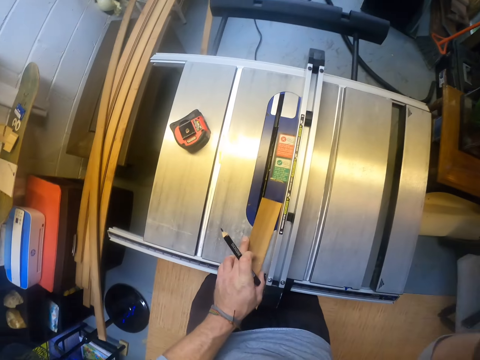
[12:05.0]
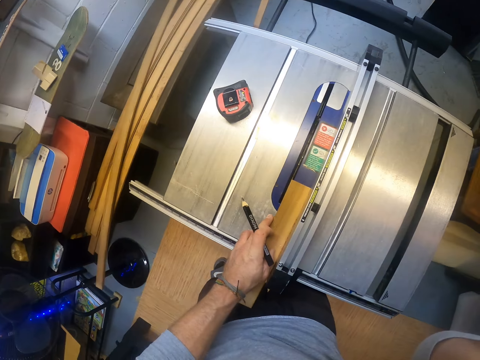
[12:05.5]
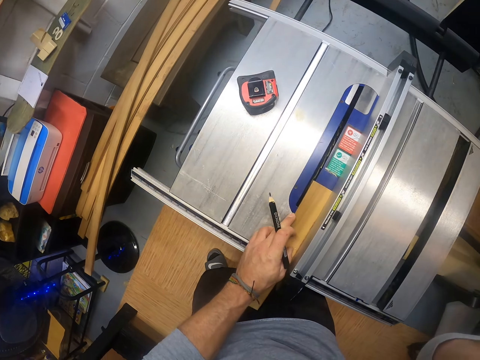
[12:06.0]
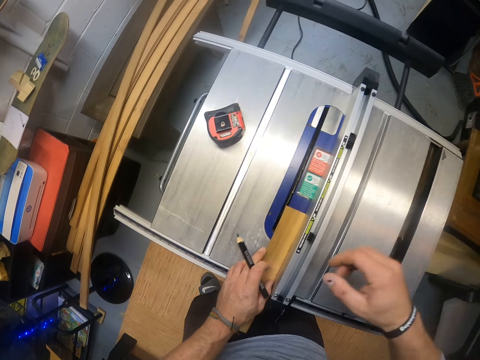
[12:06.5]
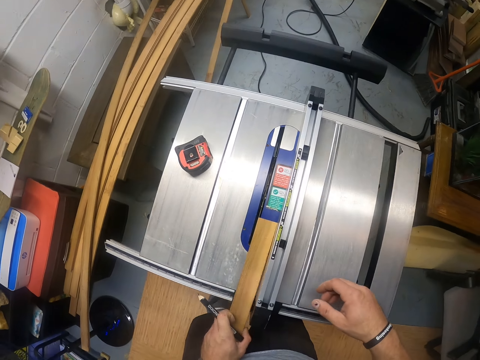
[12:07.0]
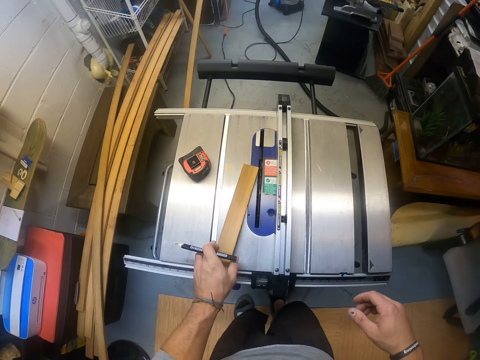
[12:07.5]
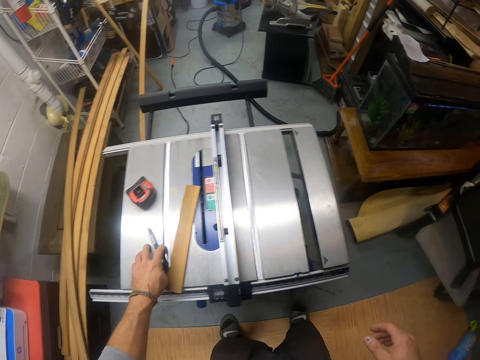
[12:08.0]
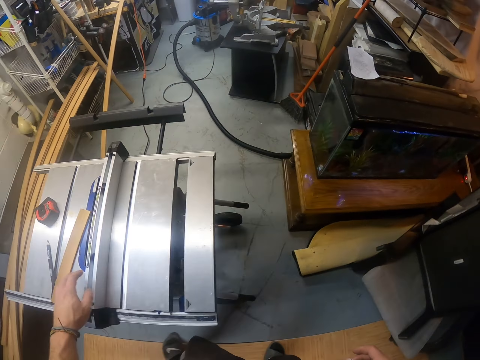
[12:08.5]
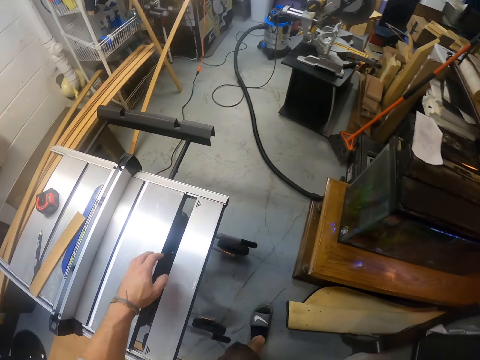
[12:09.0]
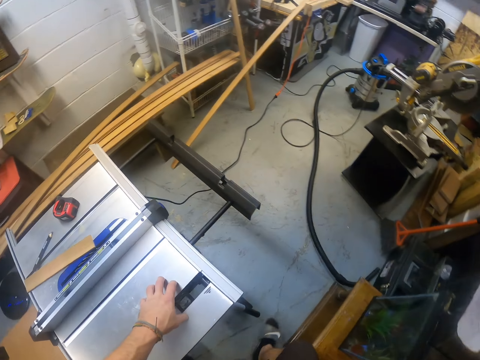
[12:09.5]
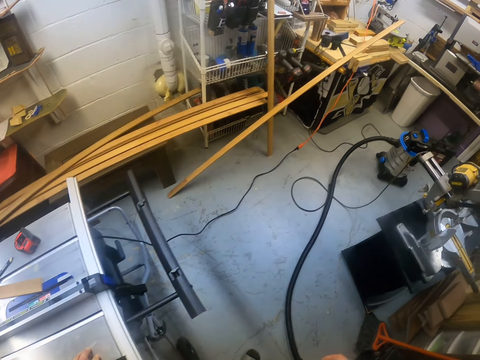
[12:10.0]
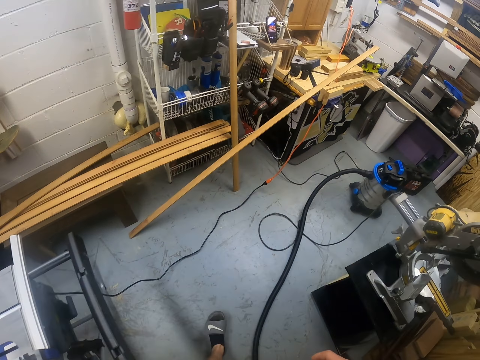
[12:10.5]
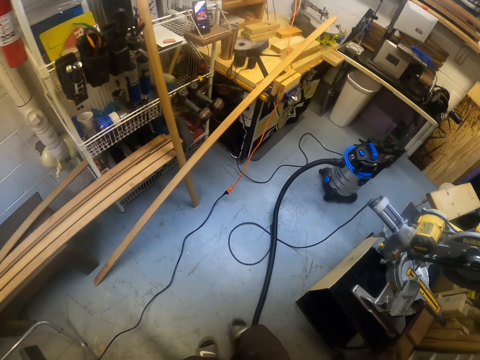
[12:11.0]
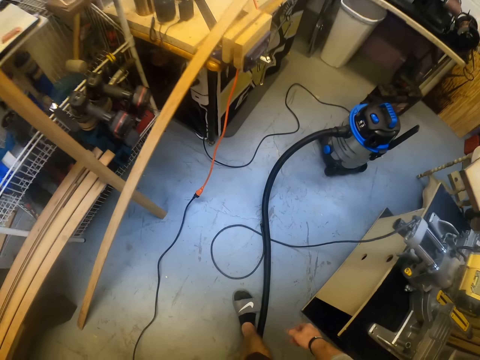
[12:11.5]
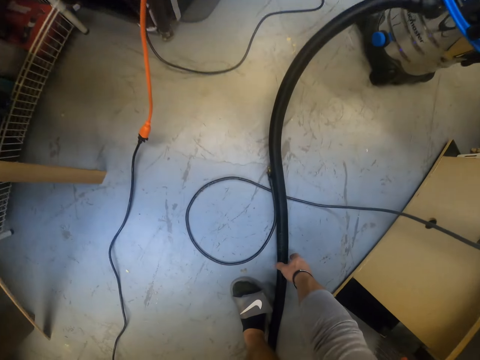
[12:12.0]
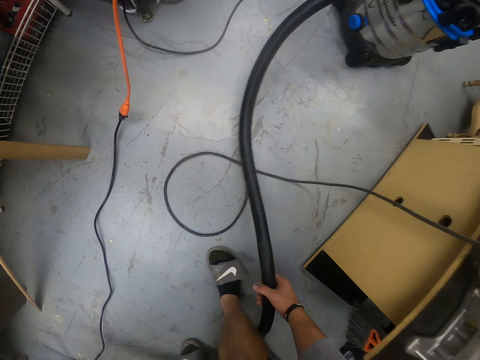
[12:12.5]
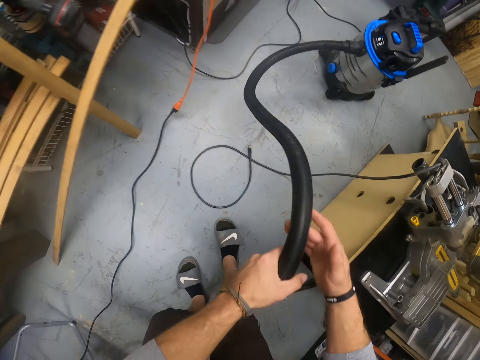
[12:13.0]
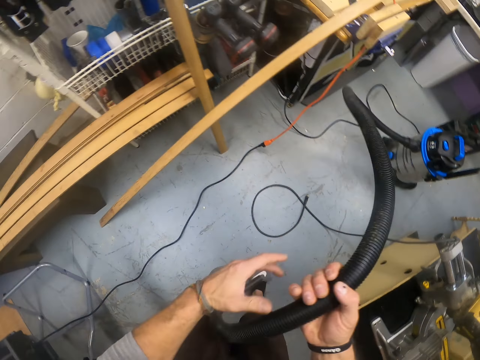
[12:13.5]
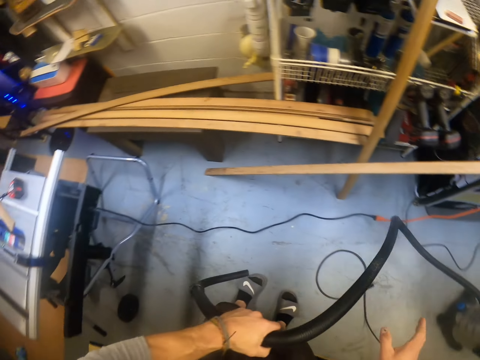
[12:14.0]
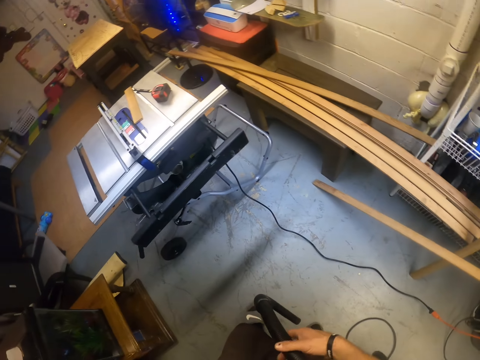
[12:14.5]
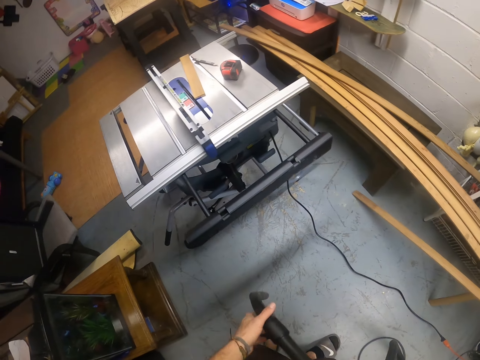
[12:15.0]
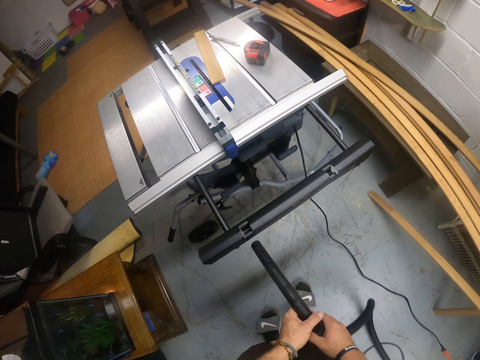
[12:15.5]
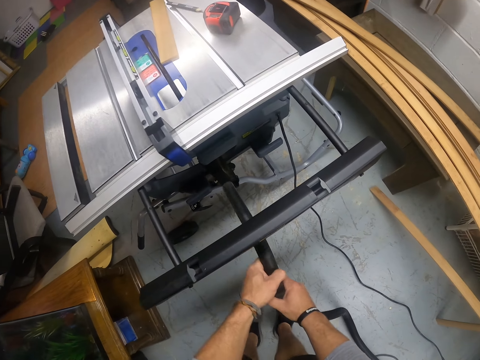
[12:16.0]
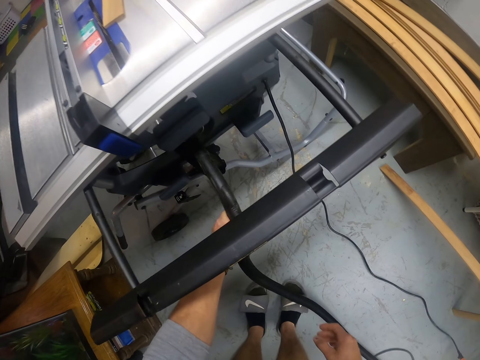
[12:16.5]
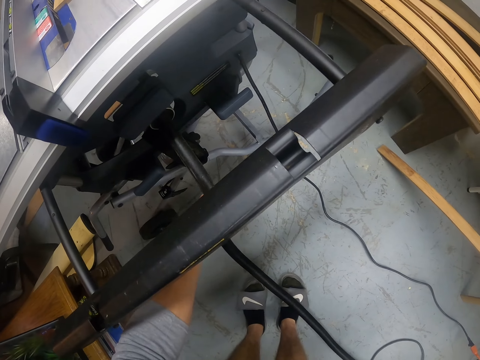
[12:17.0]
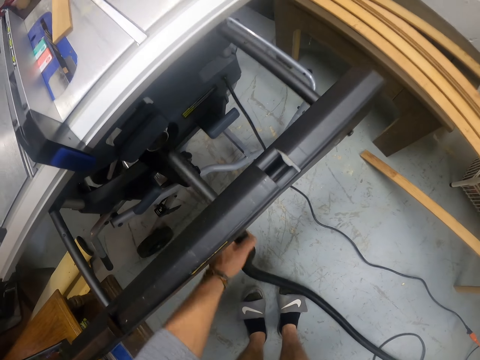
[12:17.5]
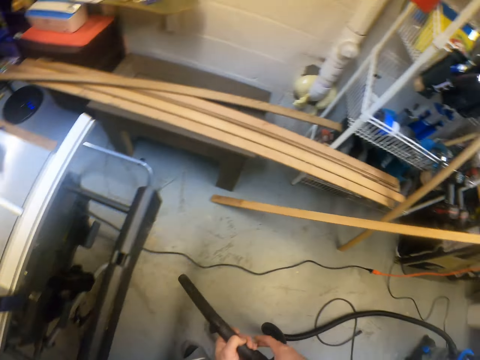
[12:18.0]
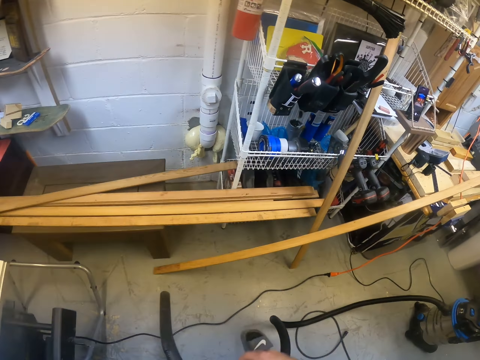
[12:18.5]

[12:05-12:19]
The camera wearer shifts the plank on the table saw with his left hand. He picks the plank from the table saw with his left hand. He places the plank on the table saw with his left hand. He drops the pencil on the table saw with his left hand. He places his left hand on the table saw. He walks in the room. He picks the vacuum cleaner hose from the floor with his right hand. He holds the vacuum cleaner hose with both hands. He inserts the vacuum cleaner hose into the table saw with his left hand. He fixes the vacuum cleaner.

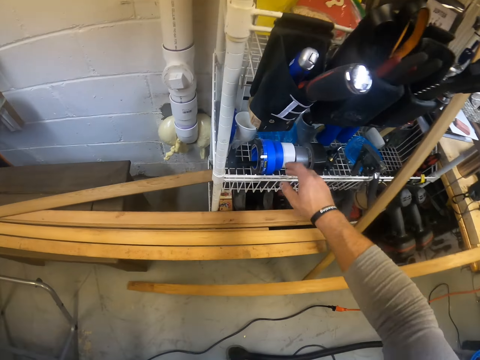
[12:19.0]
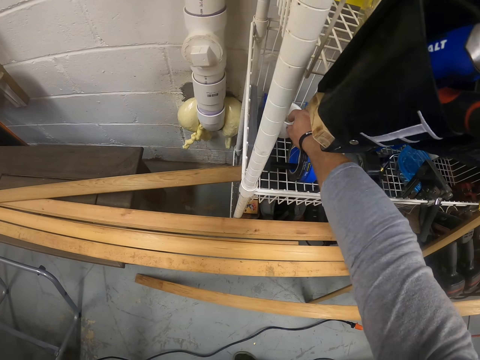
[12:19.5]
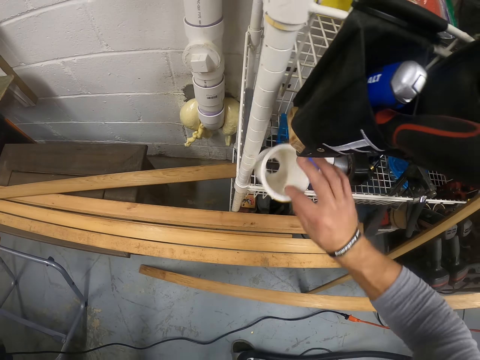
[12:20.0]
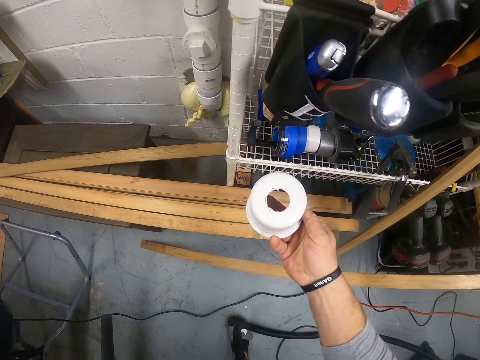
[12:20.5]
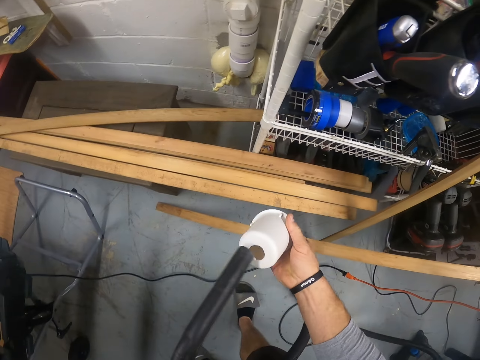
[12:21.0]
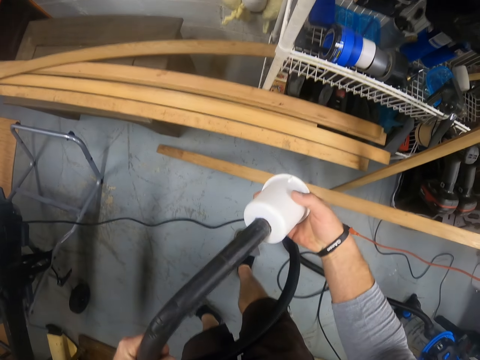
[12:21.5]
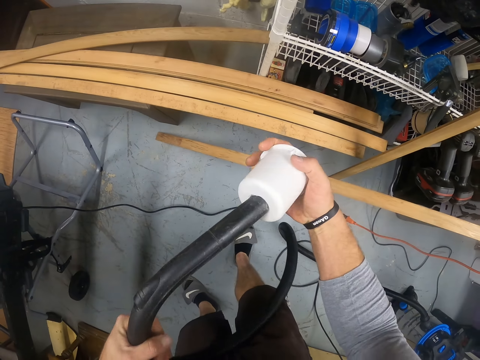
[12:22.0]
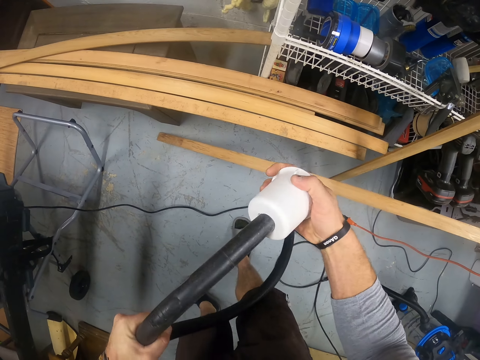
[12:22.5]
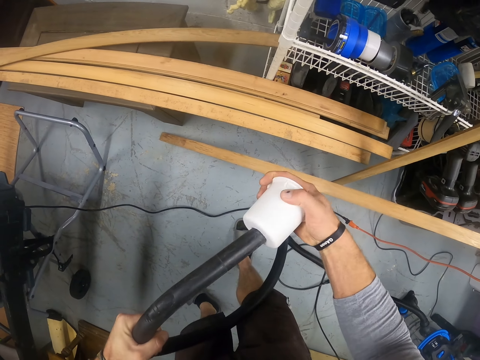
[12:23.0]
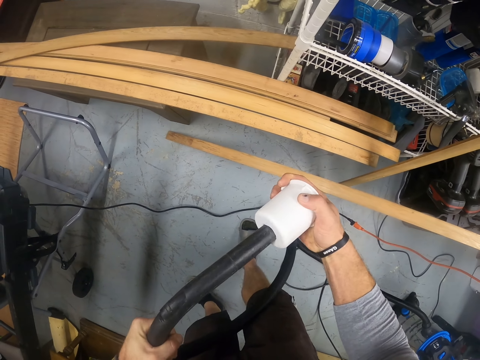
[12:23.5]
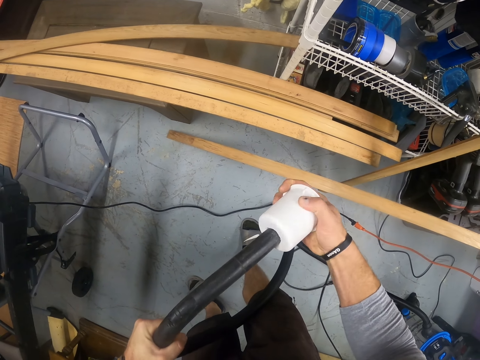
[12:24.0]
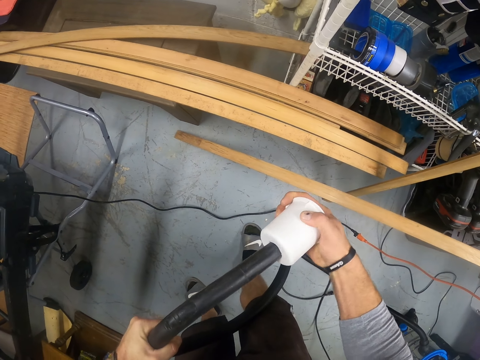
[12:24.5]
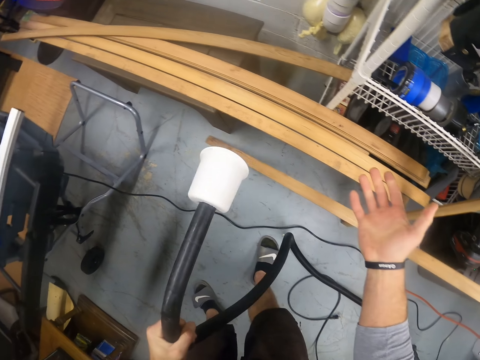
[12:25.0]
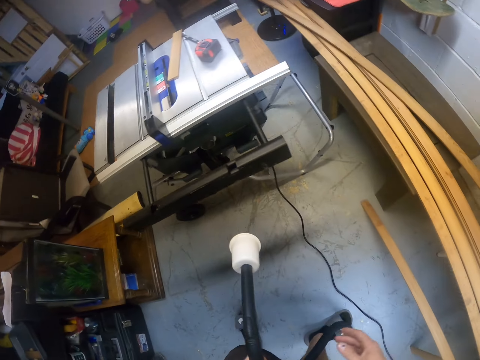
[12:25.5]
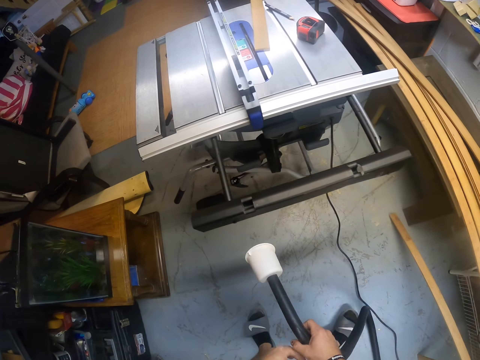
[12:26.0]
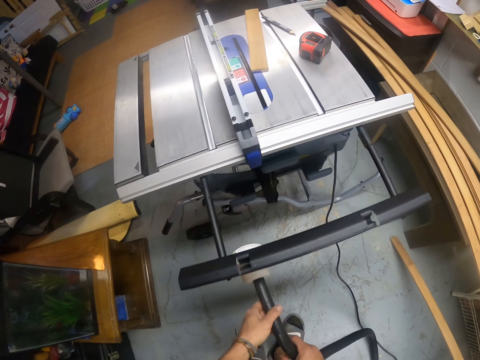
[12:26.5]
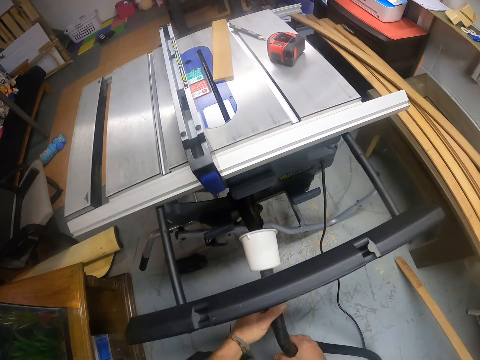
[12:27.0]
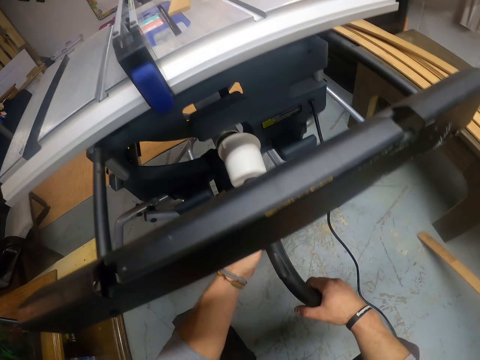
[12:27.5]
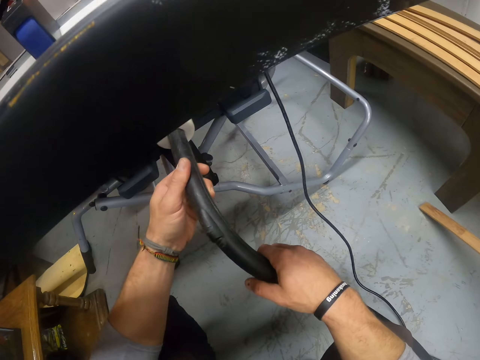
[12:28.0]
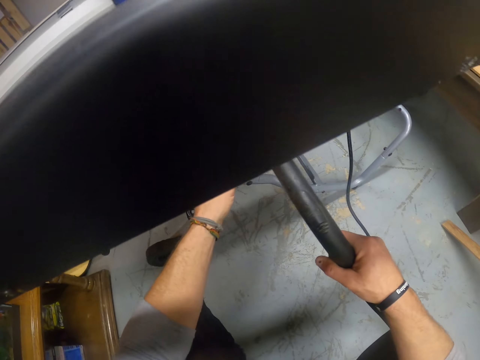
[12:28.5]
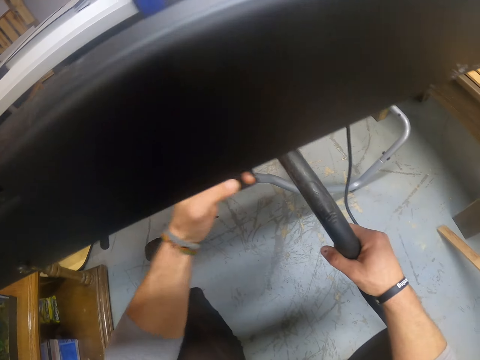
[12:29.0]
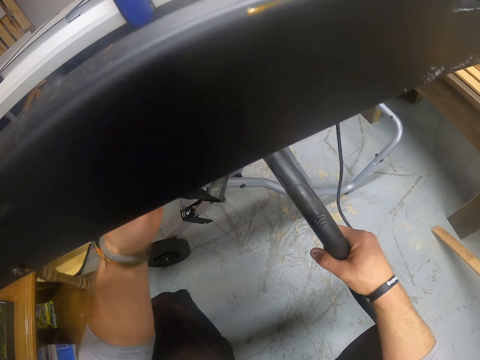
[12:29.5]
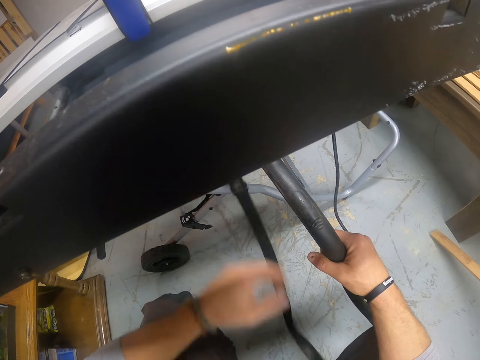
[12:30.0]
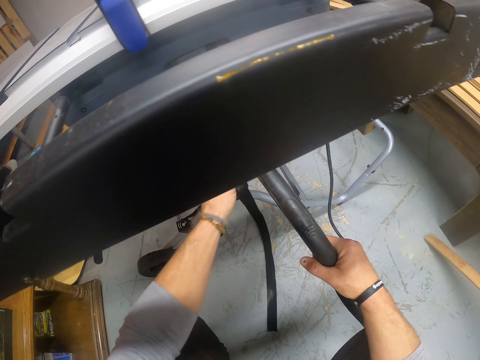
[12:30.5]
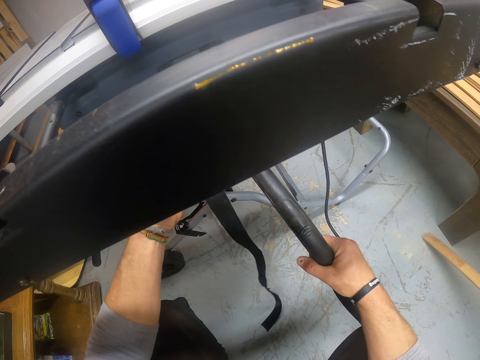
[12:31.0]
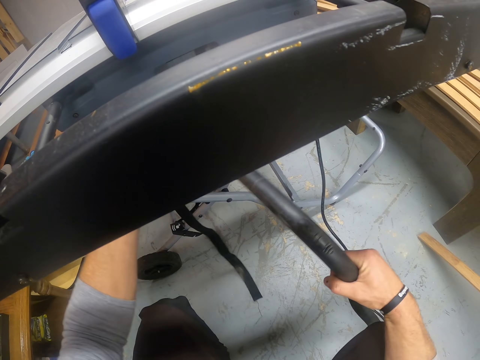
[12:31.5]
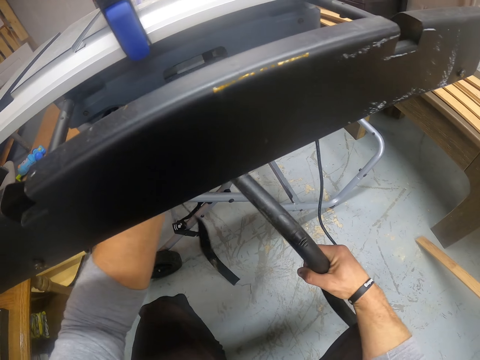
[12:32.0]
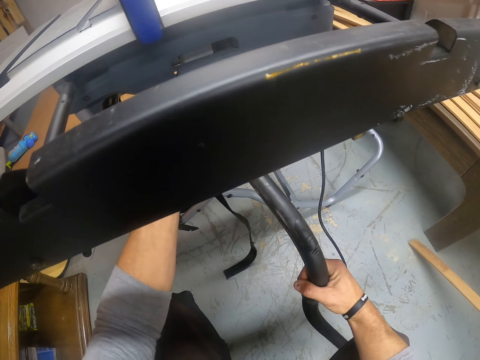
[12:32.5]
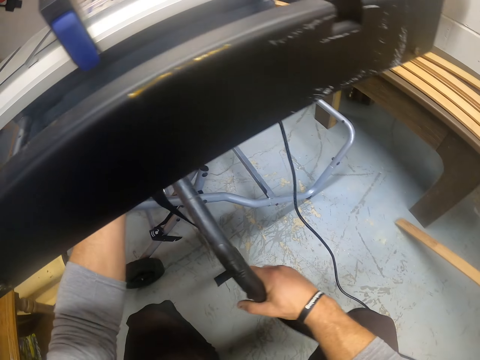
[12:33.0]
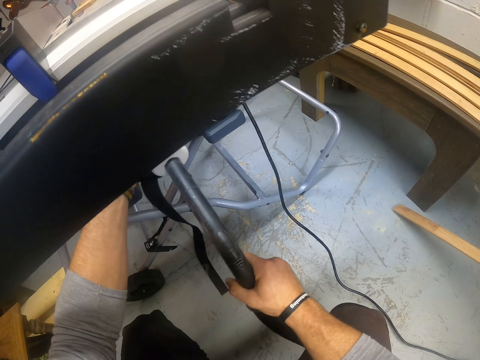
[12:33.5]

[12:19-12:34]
The camera wearer picks a plastic cup from a shelf with his right hand. He inserts the vacuum cleaner hose into the plastic cup with both hands. He fixes the vacuum cleaner pipe. He holds the vacuum cleaner hose with his left hand. He passes the vacuum cleaner hose to his right hand from his left hand. He holds the vacuum cleaner hose with both hands. He inserts the vacuum cleaner hose into the pipe in the table saw with both hands. He fixes the vacuum cleaner on the machine. He removes a tightening belt from the table saw with his left hand.
